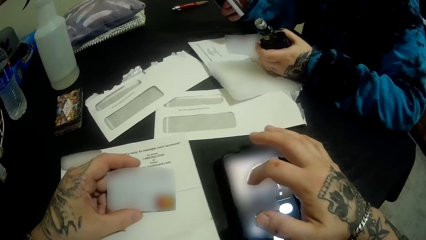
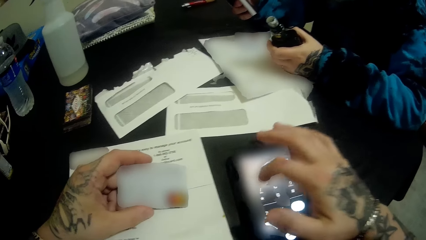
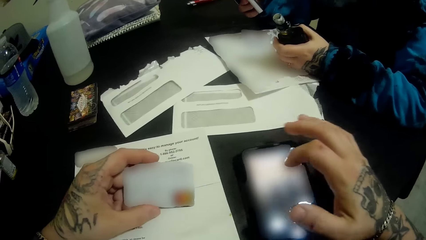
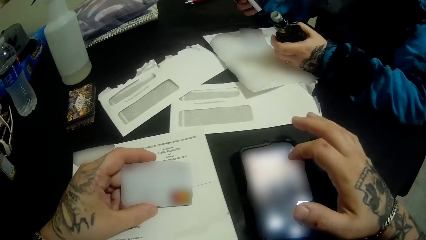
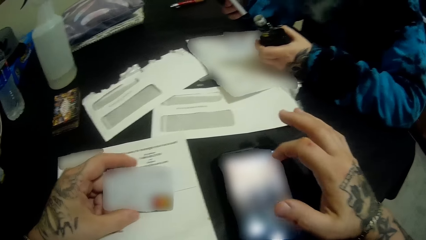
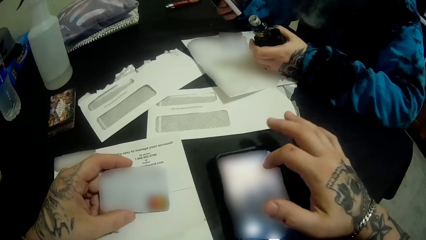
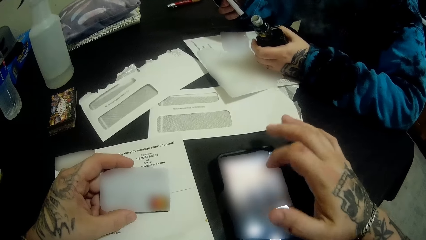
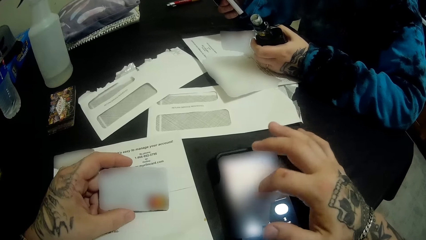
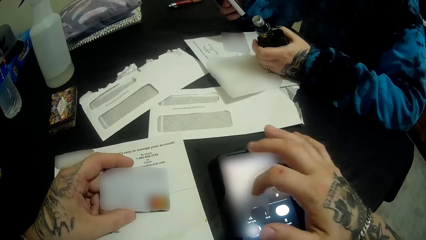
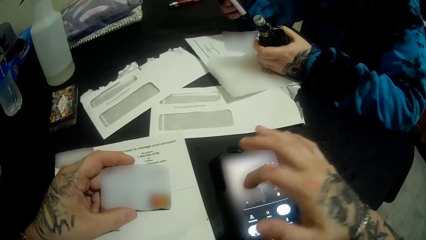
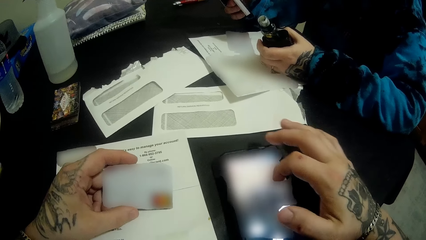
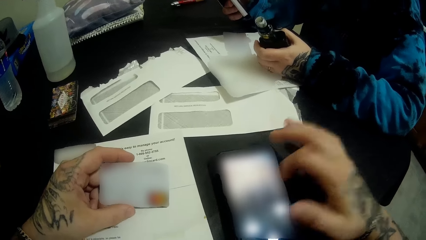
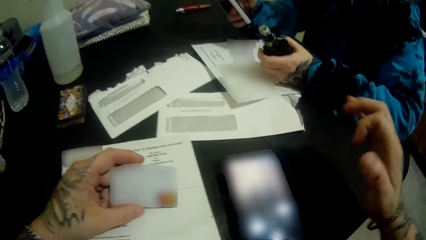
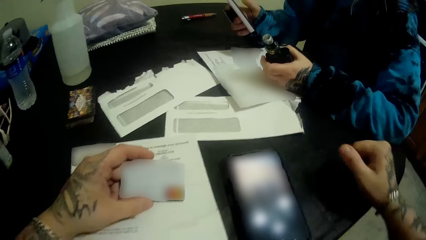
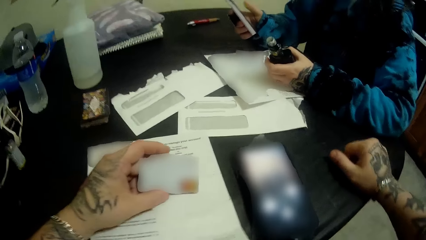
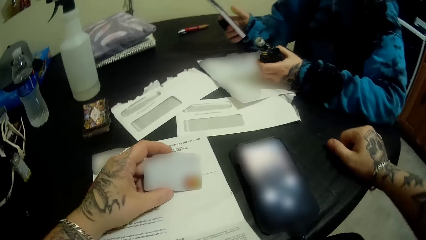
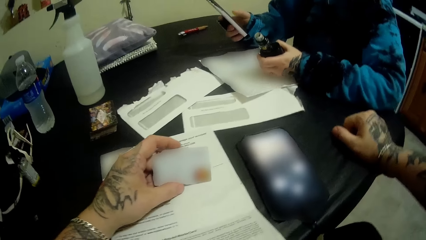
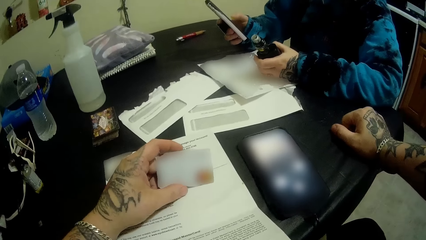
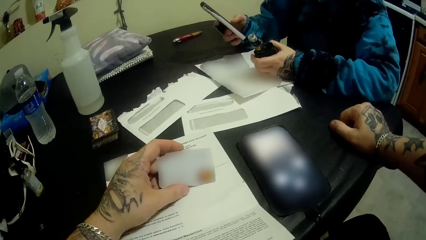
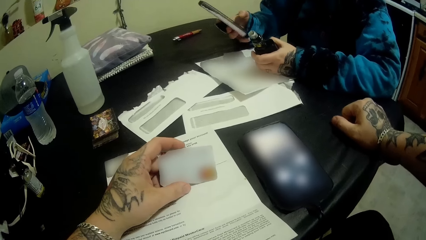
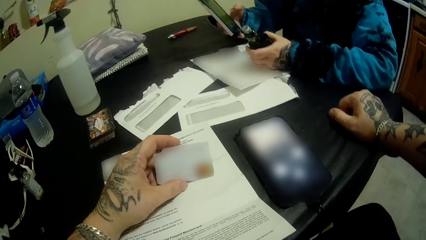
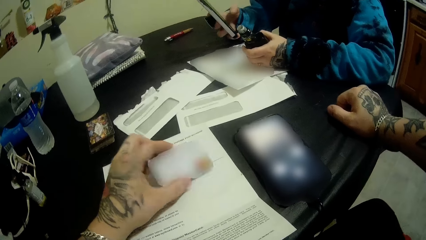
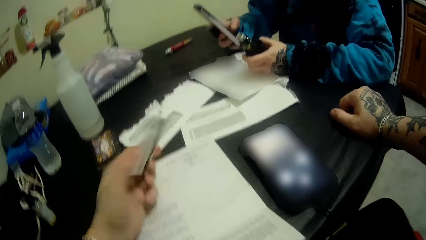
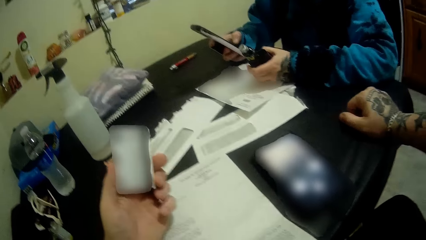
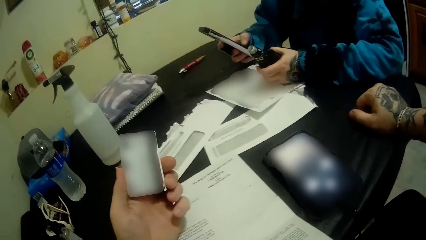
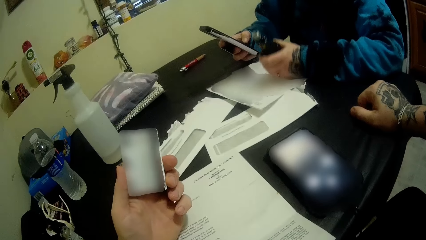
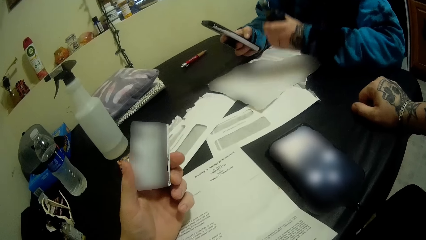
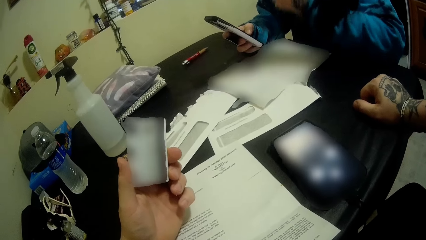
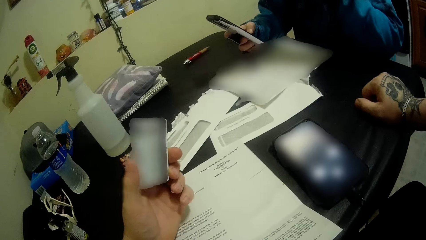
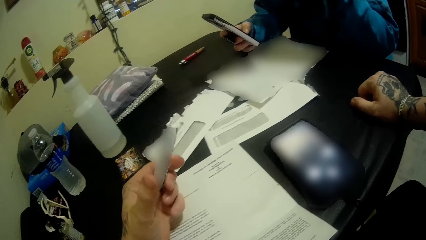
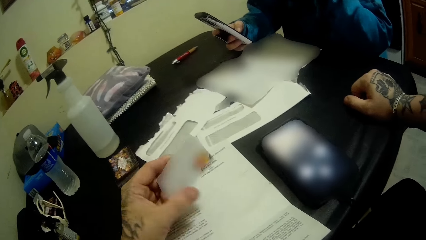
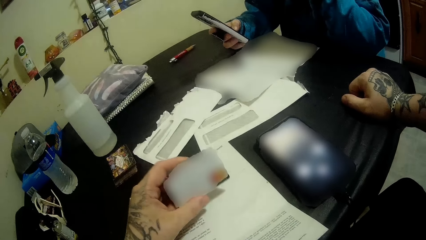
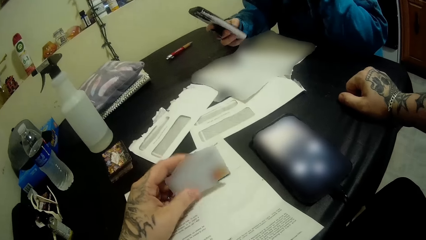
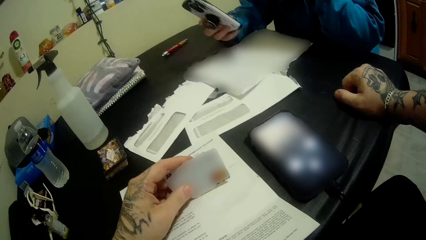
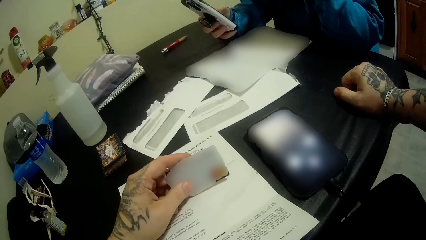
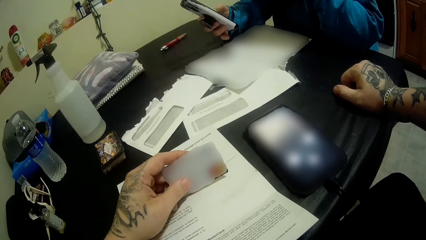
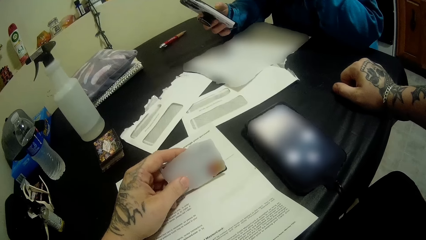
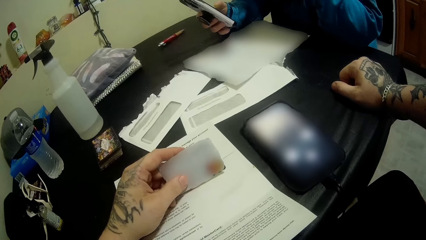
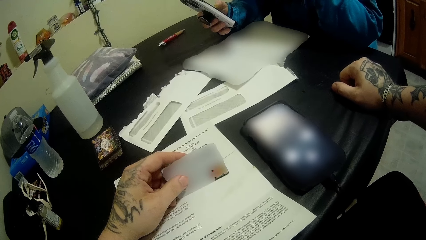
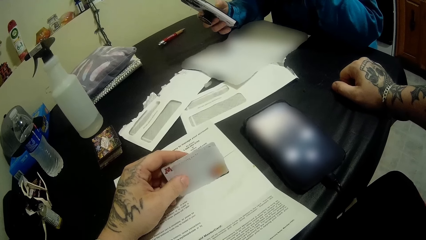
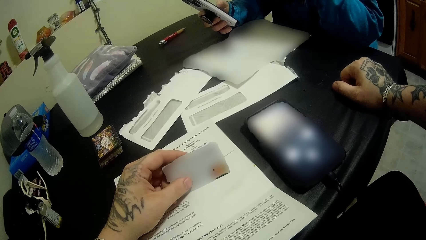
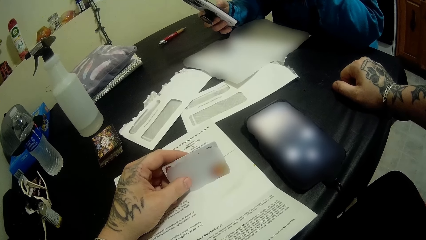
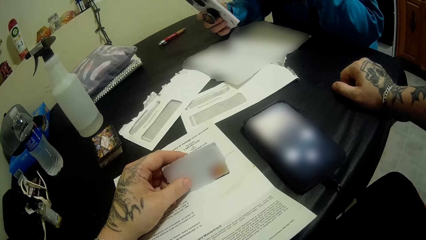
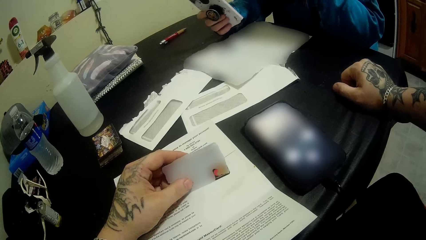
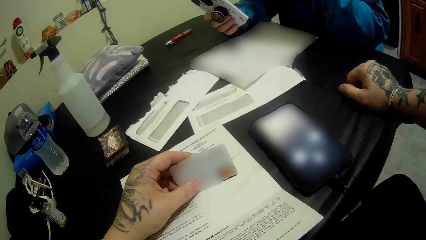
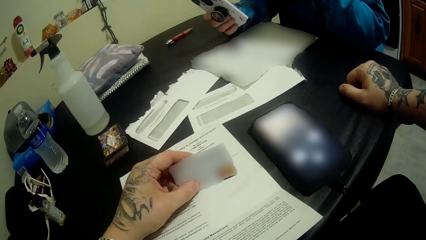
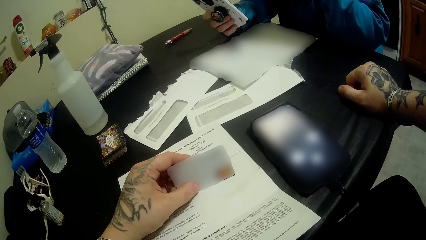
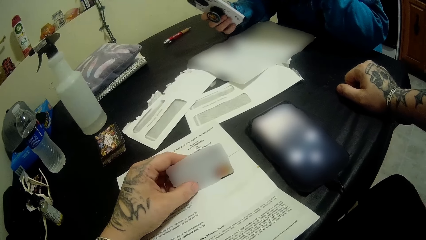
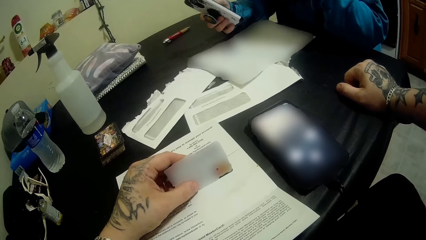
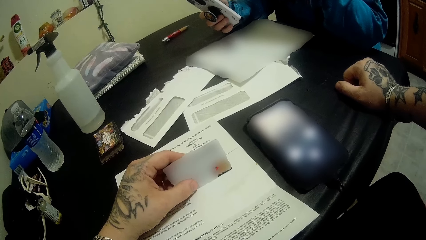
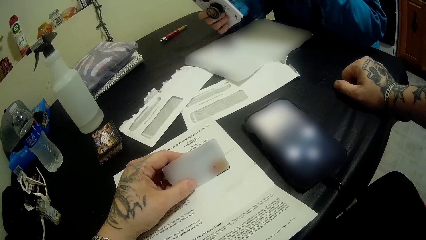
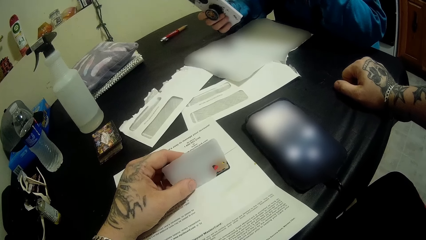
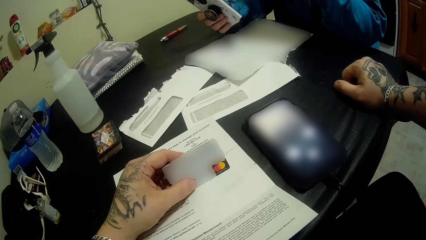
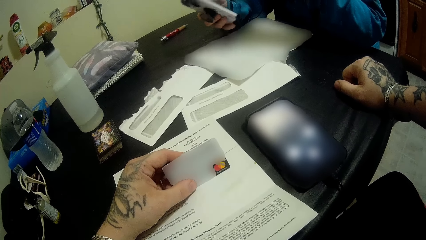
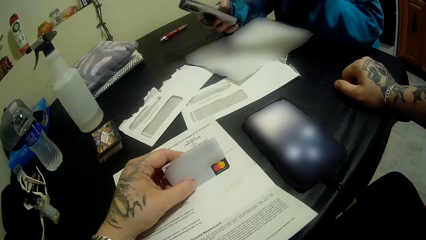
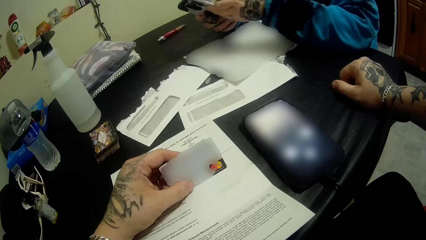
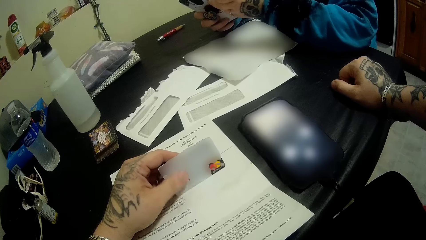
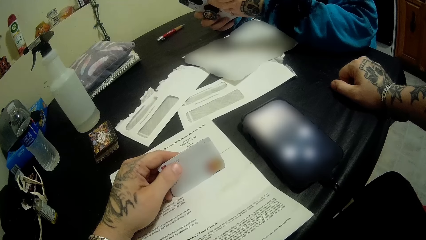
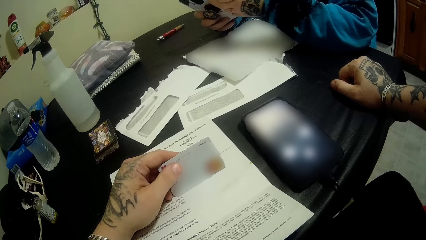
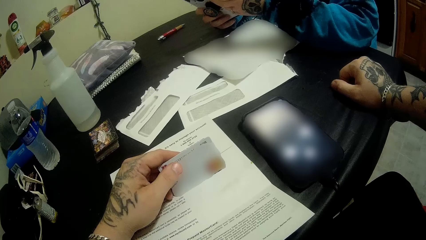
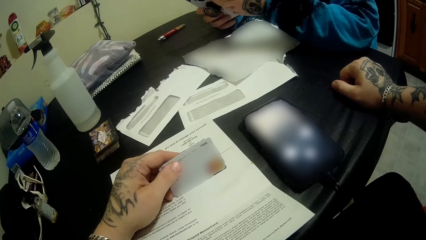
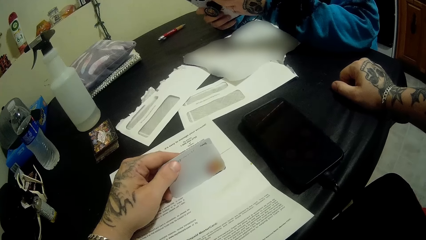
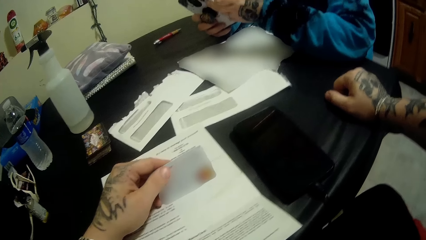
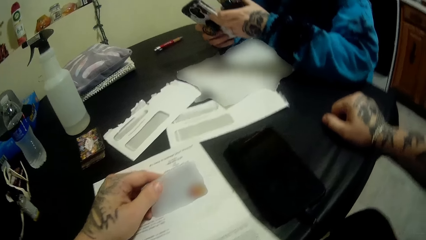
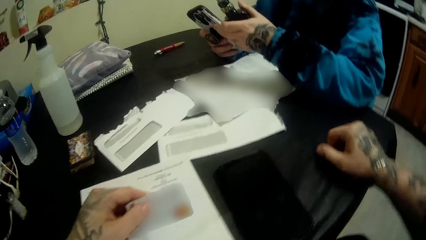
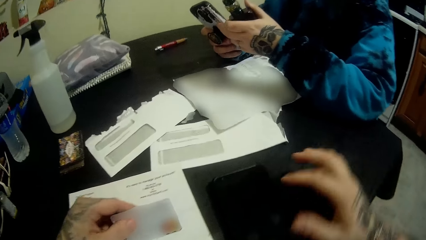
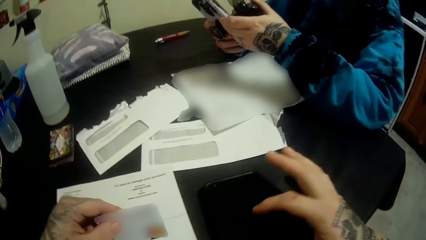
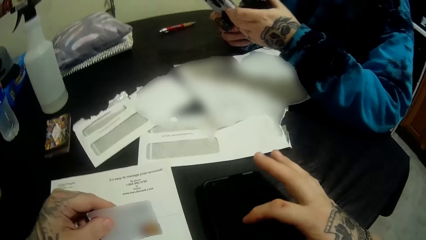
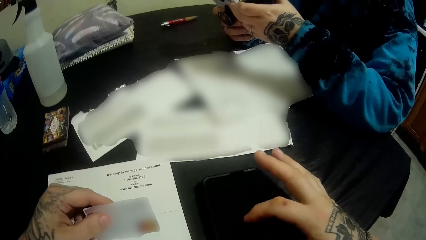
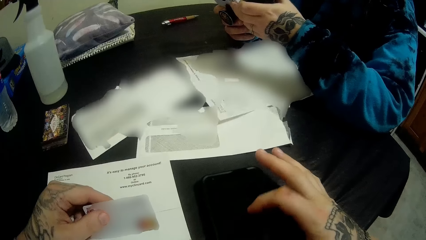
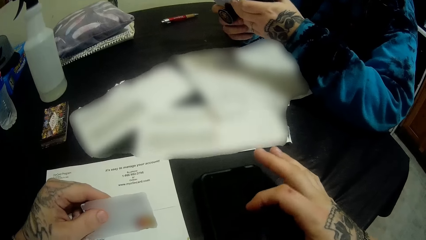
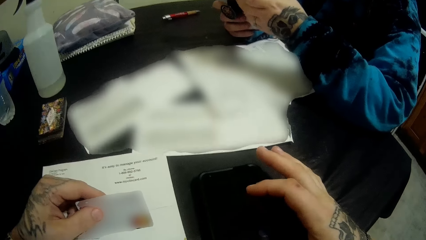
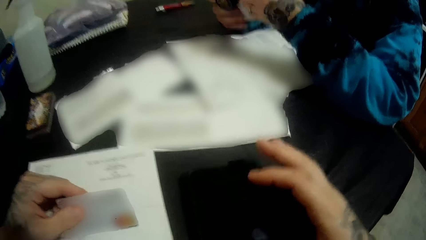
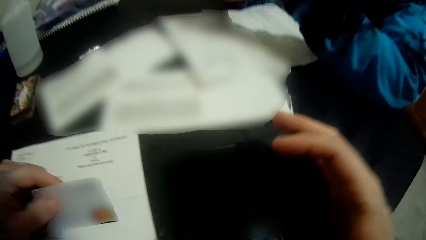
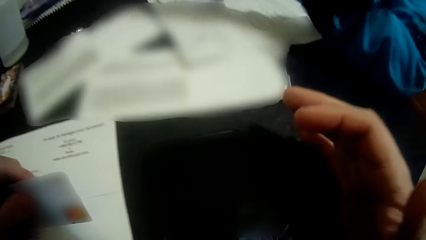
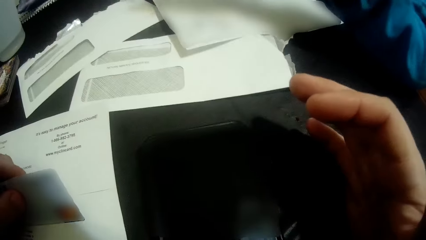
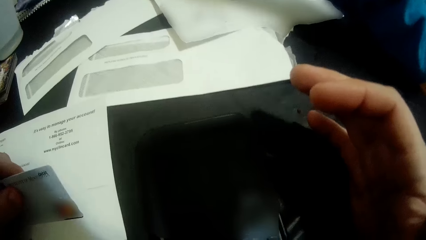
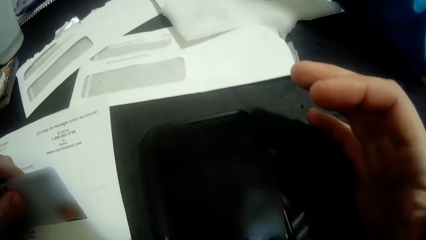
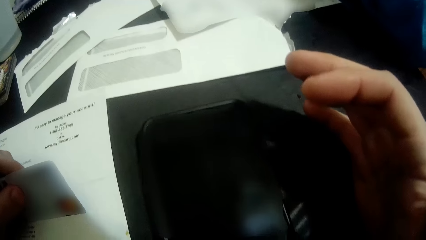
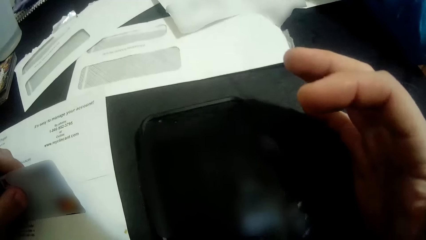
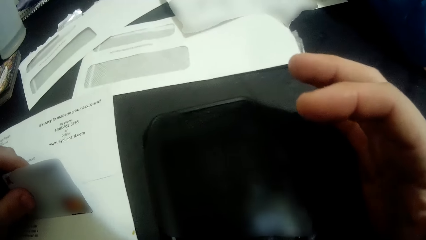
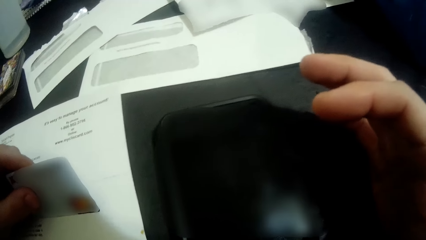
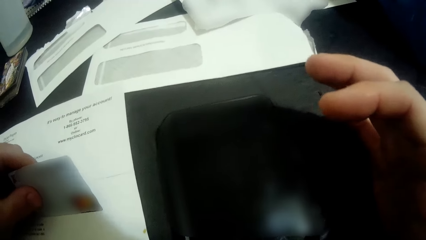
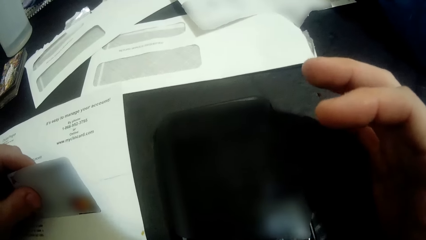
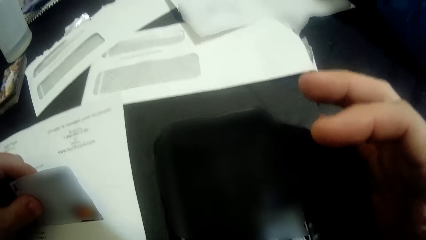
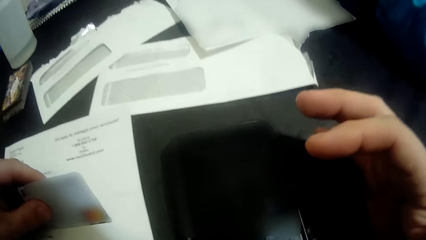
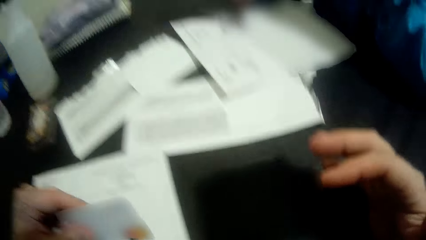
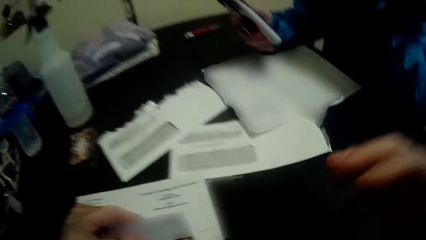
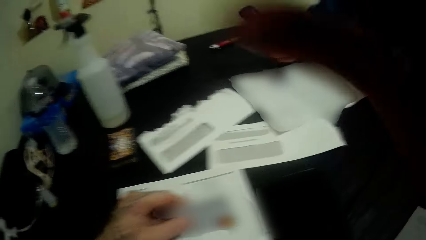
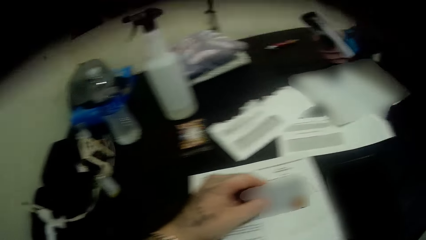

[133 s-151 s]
The camera wearer puts the hand on the table, turns the card, and glances at the card. The woman smokes the pipe. The woman dials the phone. The camera wearer dials the phone and looks at the phone.
